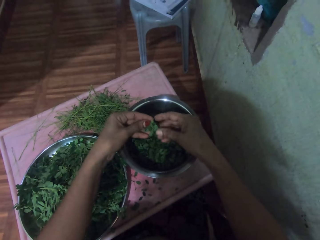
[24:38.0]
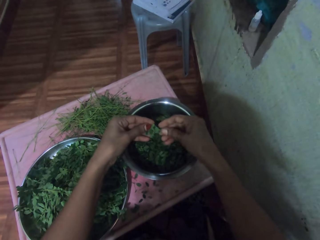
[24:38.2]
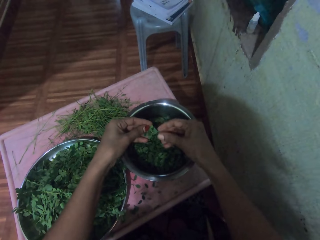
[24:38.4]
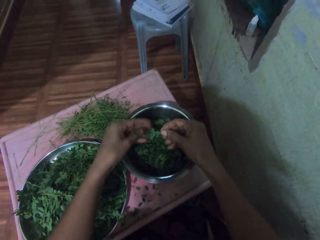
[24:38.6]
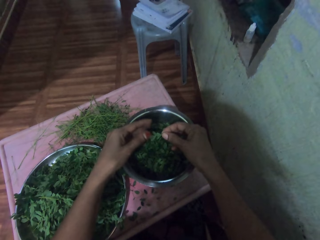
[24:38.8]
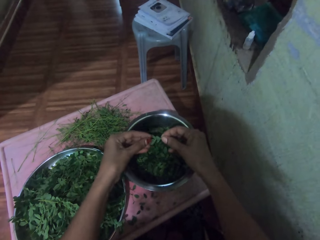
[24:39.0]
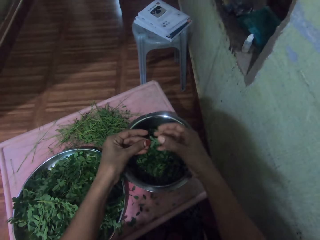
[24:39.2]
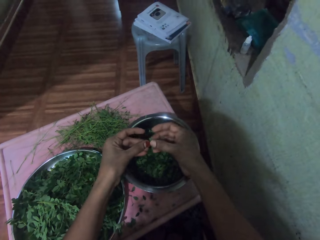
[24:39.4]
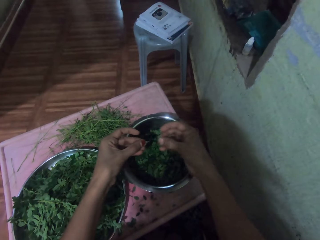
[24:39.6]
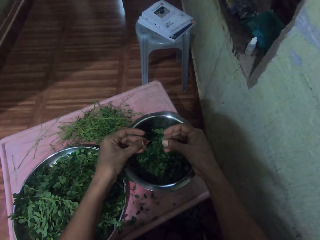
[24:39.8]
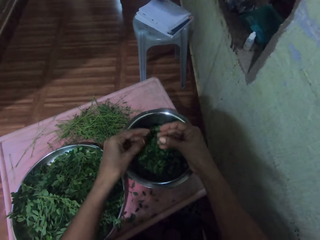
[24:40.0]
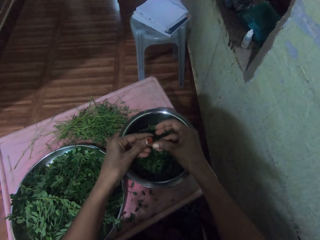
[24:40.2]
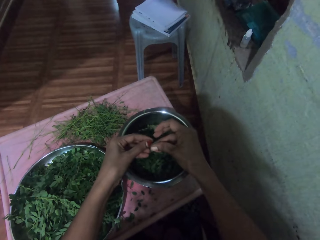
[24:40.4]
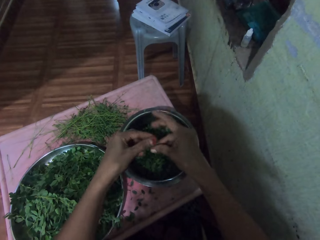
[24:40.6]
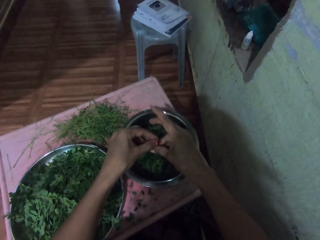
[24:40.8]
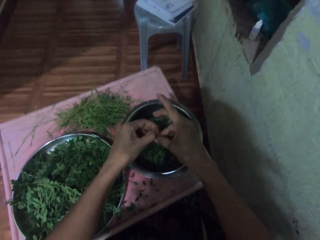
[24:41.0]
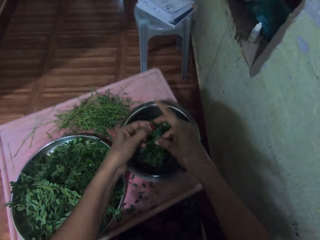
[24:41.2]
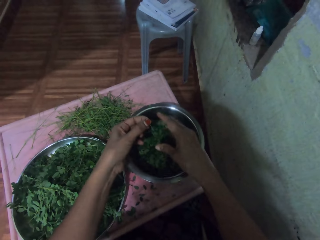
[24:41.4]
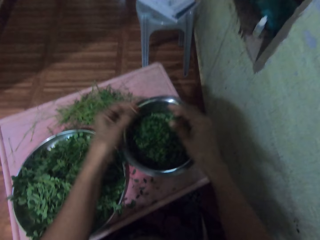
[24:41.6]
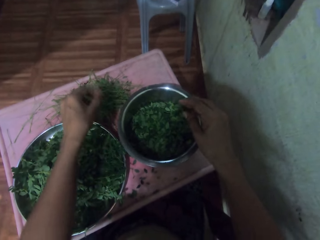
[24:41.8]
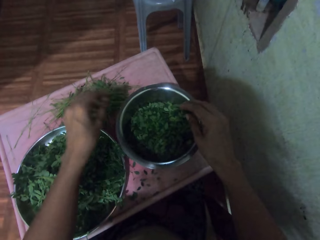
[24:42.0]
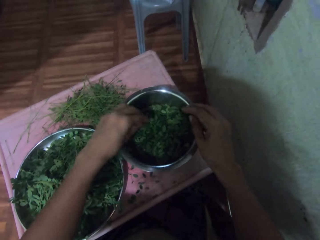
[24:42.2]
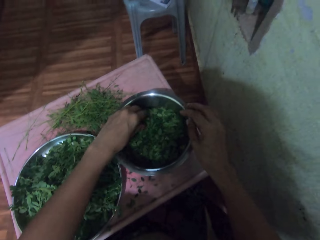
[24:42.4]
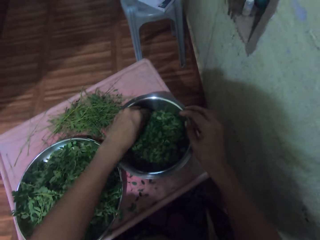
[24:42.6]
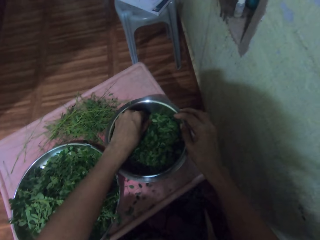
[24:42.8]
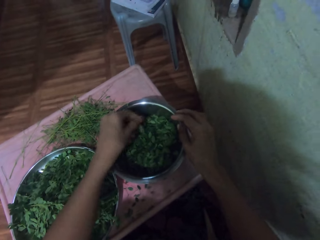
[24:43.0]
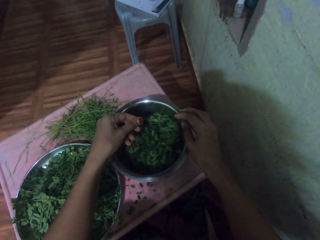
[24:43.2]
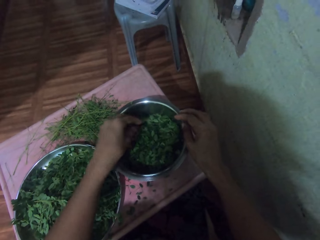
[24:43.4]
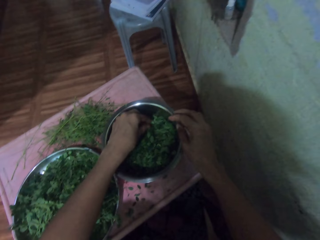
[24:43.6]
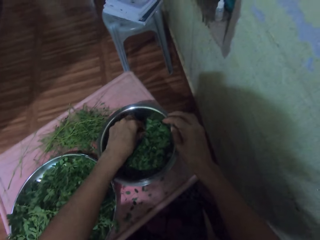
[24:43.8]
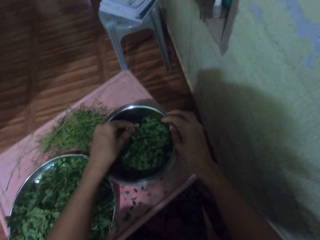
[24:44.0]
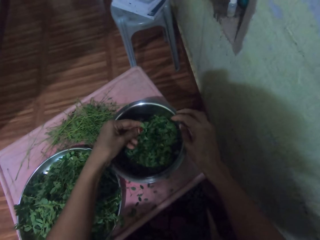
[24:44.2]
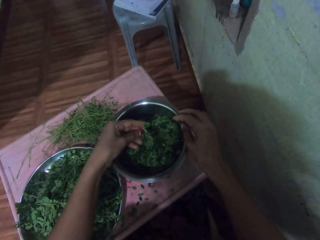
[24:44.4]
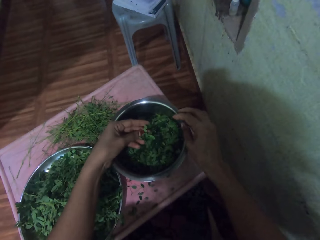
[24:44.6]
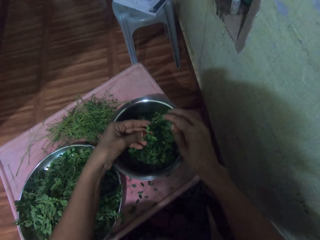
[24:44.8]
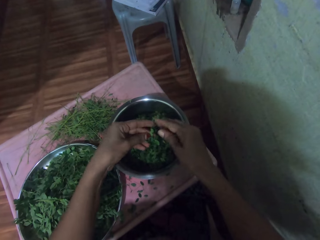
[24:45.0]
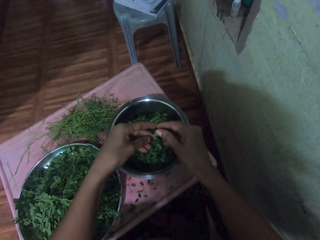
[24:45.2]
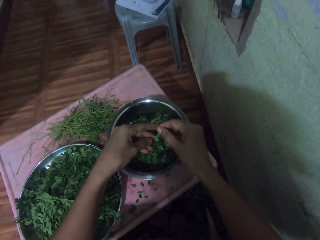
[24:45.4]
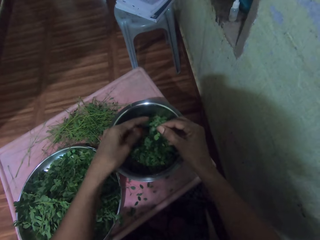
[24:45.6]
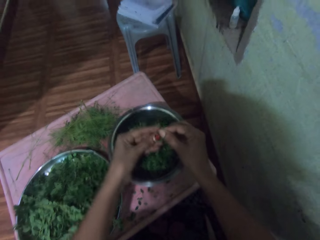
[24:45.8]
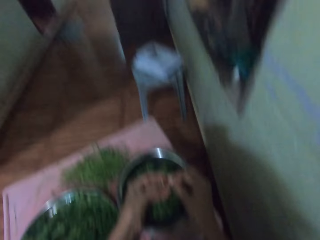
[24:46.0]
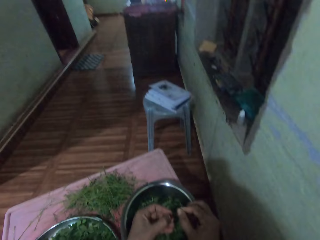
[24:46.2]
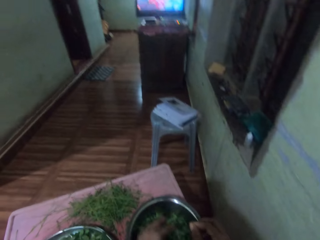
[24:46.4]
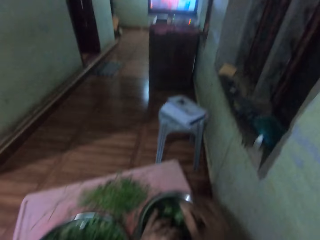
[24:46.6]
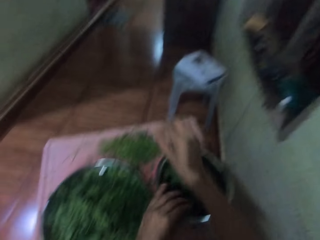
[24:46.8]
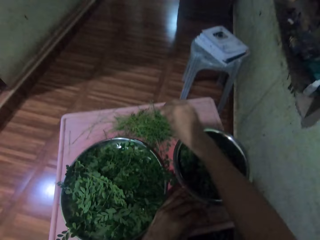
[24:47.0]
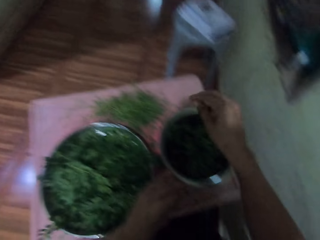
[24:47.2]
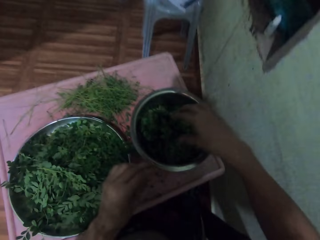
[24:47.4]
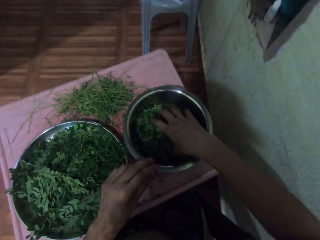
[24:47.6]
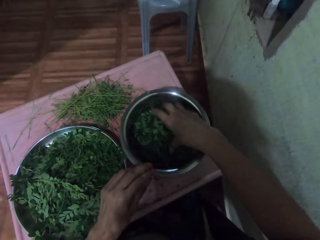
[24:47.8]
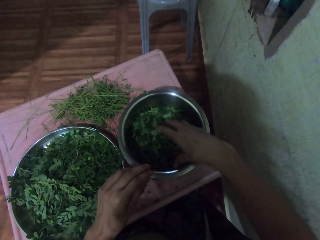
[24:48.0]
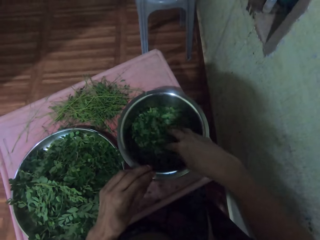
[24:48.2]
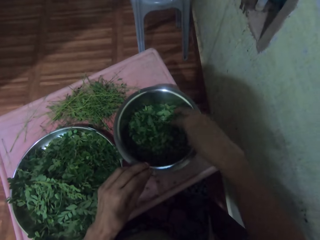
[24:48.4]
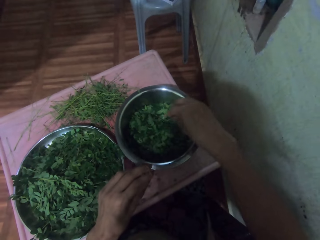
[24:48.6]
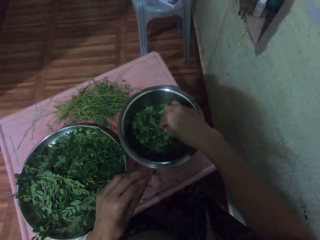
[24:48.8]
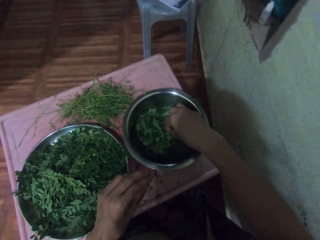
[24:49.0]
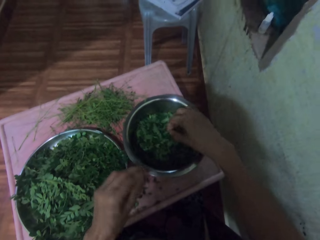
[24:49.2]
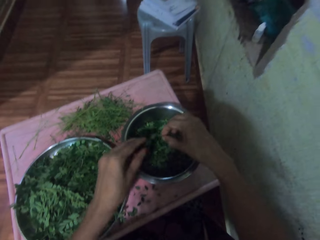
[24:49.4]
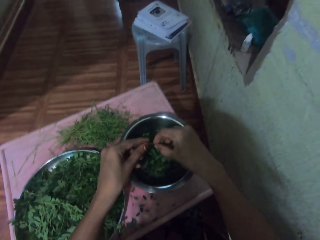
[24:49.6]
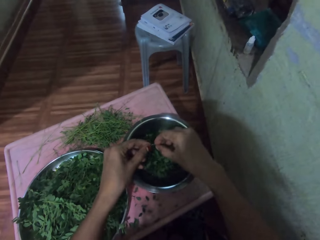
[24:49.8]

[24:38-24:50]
The camera wearer takes vegetable leaves in a tray. They pluck the vegetable leaves from the branch or stalk. They put the vegetable leaves in the tray. They throw a stalk of the vegetable on the table. They take vegetable leaves in the tray. They sort the vegetable in the cooking pot. They pluck the vegetable leaves from the branch. They throw a stalk of the vegetable on the table. They mix the vegetable with both hands.

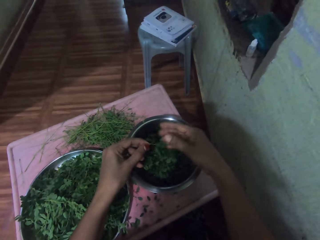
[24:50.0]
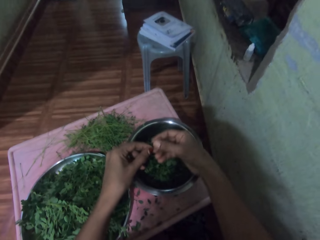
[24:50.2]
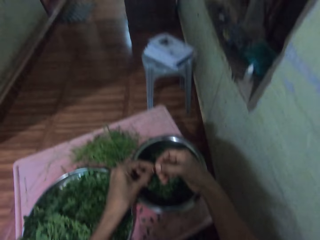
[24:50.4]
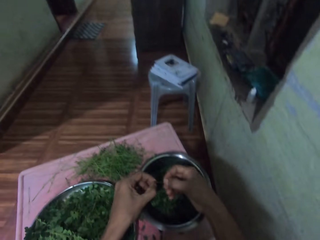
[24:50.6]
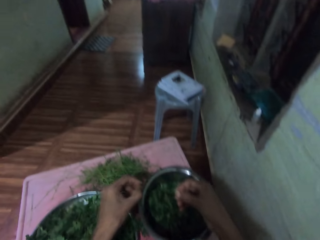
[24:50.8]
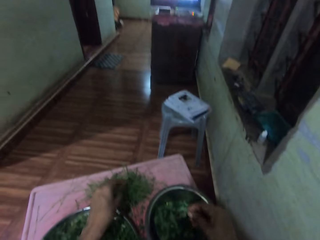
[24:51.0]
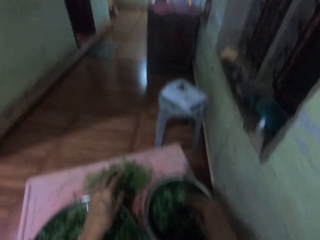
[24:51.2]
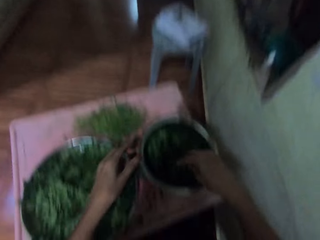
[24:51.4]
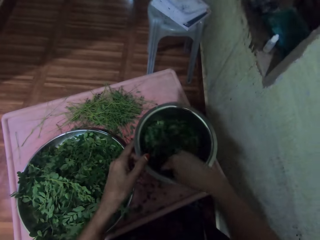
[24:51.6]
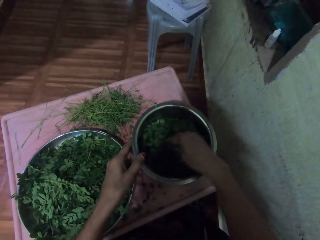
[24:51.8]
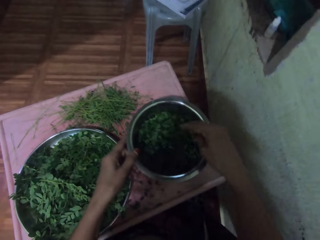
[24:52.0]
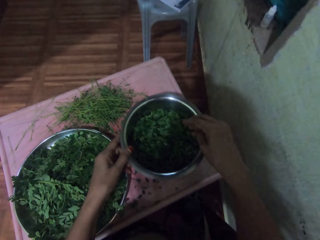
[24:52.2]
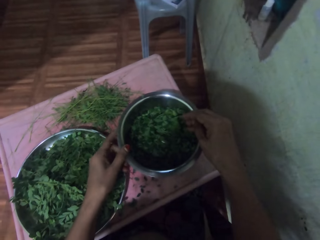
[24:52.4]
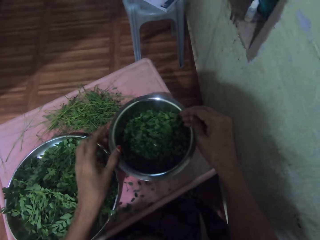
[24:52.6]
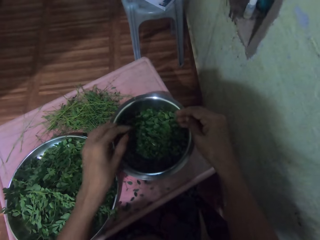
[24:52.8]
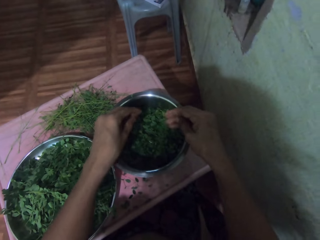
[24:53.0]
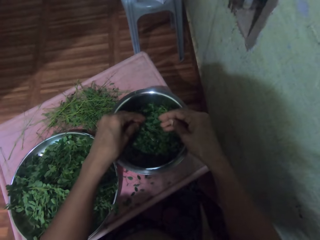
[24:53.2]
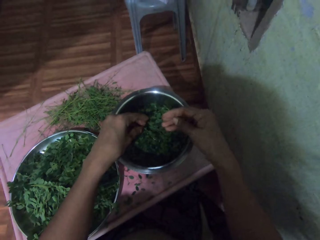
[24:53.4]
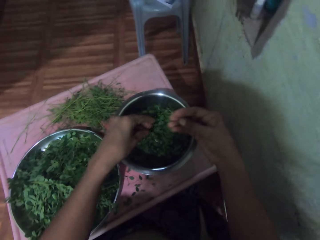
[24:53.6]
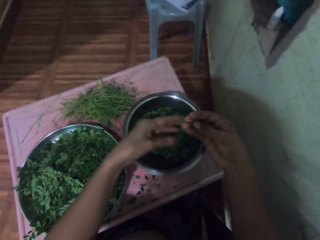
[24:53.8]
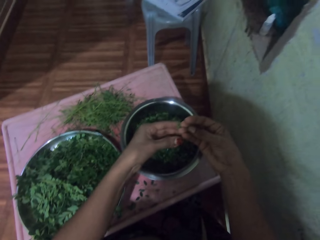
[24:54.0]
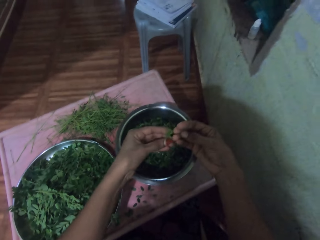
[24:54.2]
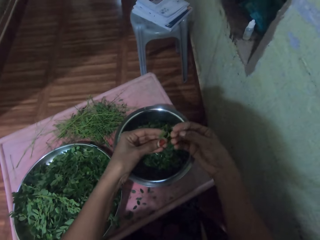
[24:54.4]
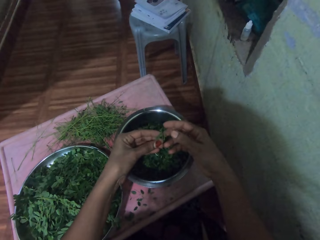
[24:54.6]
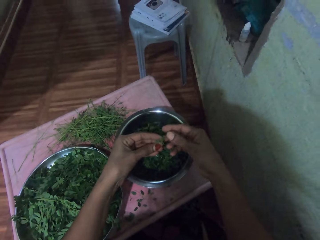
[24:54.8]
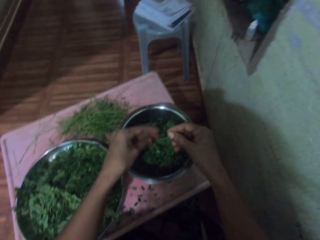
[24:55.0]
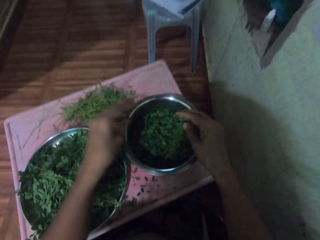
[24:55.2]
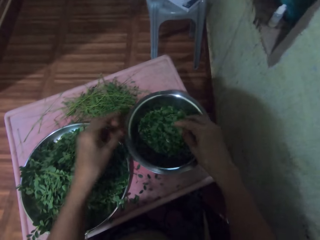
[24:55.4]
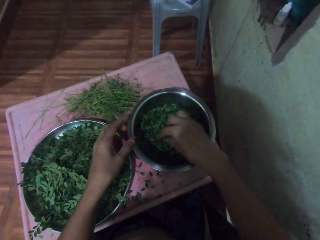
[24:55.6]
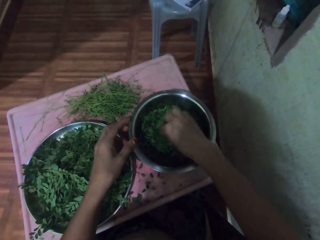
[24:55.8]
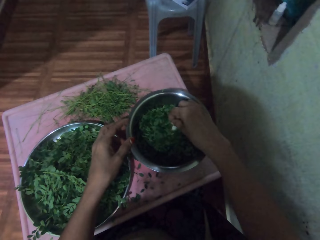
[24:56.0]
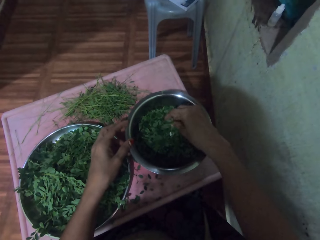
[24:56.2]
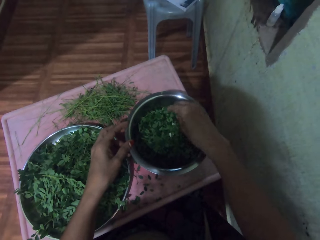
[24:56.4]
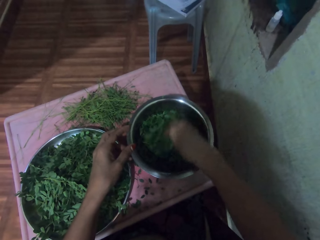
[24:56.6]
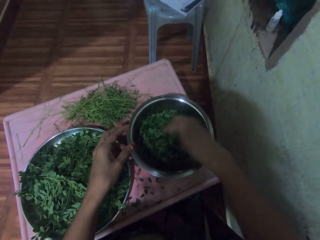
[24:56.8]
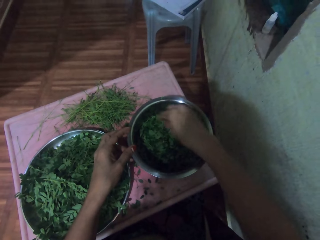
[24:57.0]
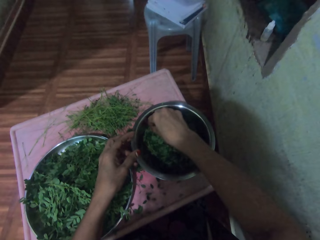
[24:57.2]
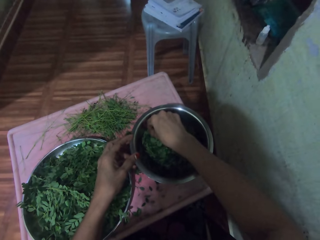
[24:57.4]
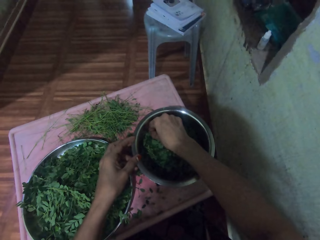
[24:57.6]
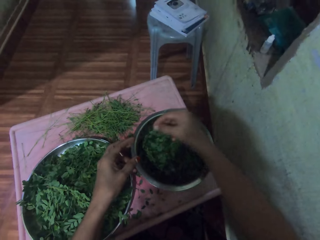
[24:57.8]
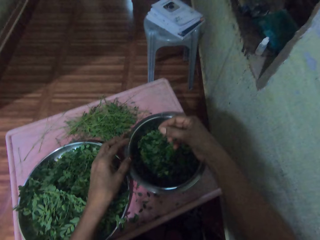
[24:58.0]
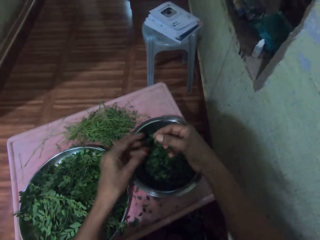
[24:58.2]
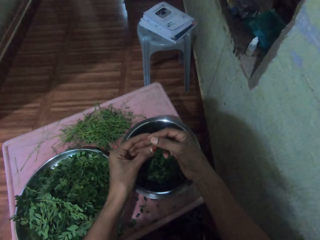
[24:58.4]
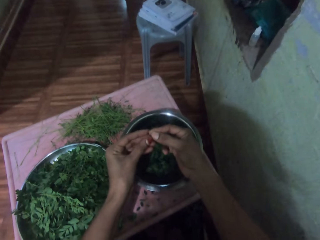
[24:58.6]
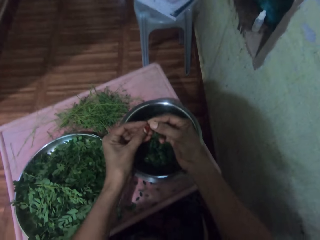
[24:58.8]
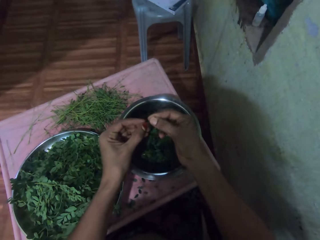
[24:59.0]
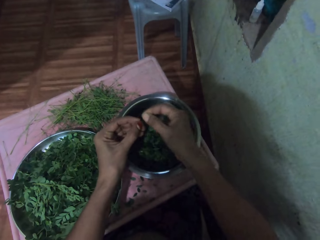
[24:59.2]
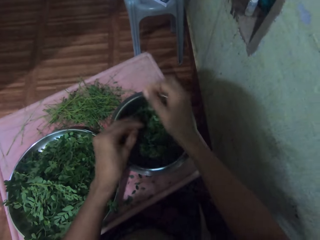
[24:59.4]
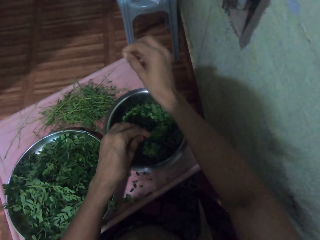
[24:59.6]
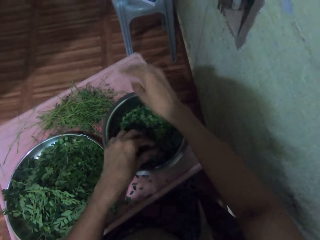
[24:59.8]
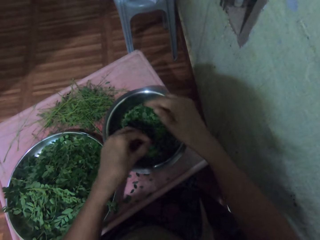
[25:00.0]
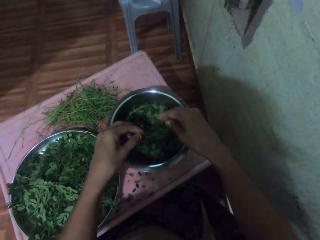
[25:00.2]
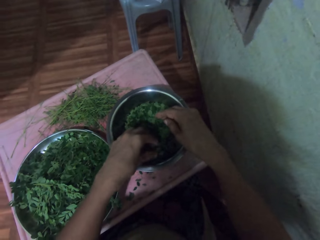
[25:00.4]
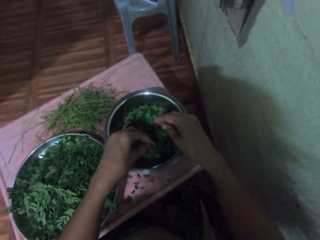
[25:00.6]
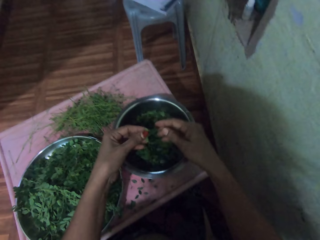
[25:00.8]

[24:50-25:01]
The camera wearer picks the vegetable from the cooking pot. They remove leaves from a stalk. They put the vegetable leaves in a tray. They throw a stalk of the vegetable on the table. They mix the vegetable in the tray. They take vegetable leaves from the tray. They drop the vegetable into the cooking pot. They sort the vegetable in the cooking pot. They mix the vegetables in the tray and pick vegetables from the tray. They pluck the vegetable leaves from the branch. They put the vegetable leaves in the tray. They throw a stalk of the vegetable on the table. They pick vegetables from the tray.
